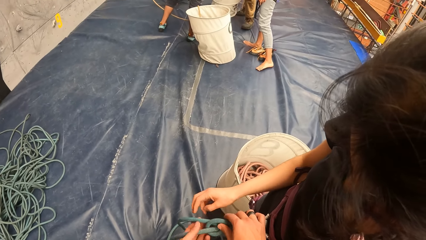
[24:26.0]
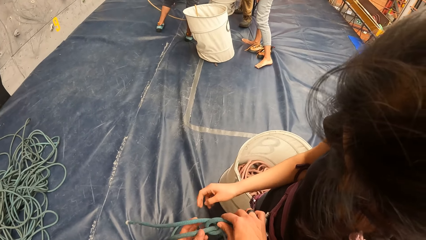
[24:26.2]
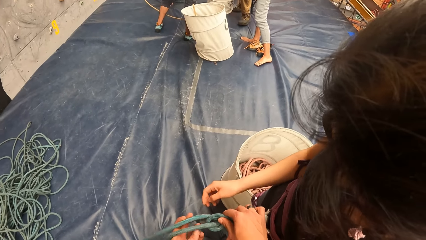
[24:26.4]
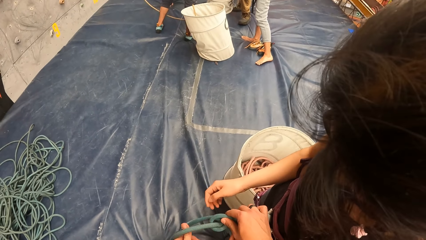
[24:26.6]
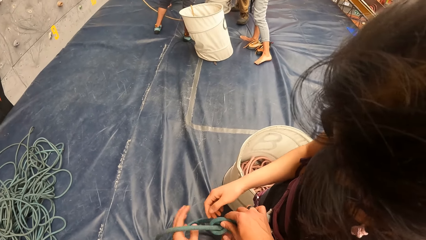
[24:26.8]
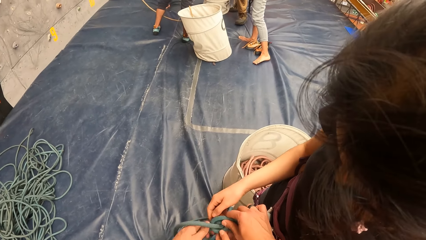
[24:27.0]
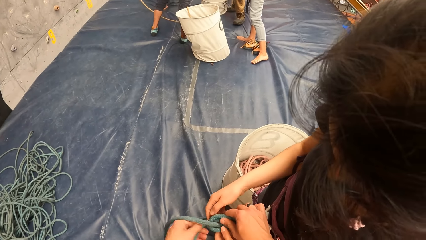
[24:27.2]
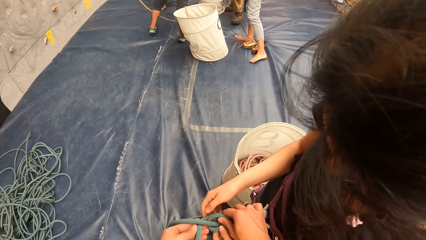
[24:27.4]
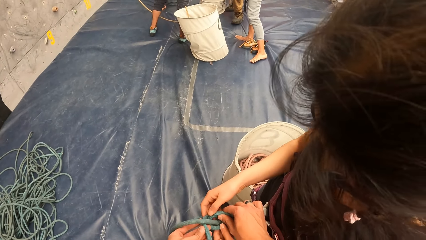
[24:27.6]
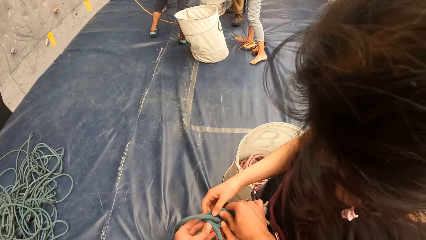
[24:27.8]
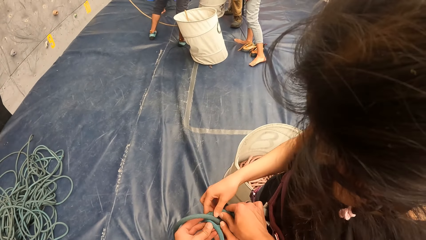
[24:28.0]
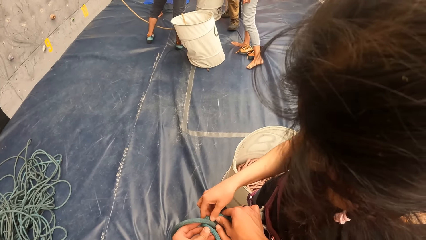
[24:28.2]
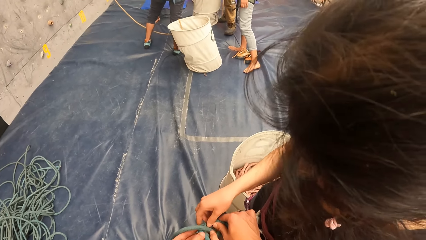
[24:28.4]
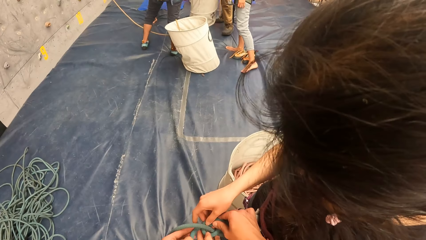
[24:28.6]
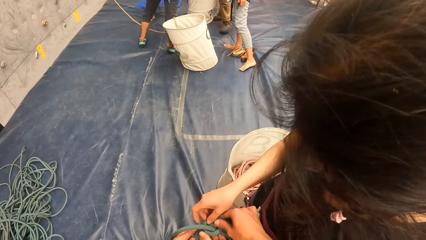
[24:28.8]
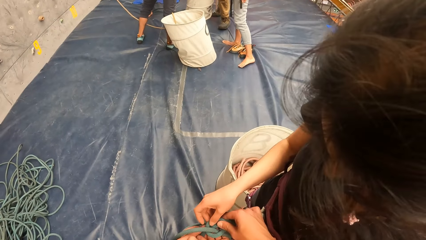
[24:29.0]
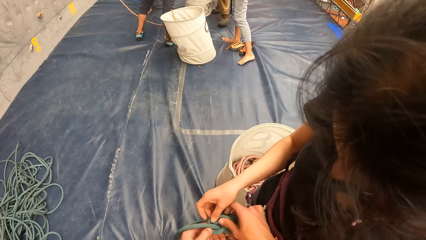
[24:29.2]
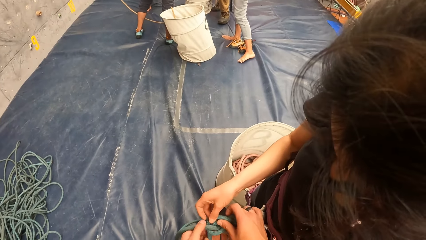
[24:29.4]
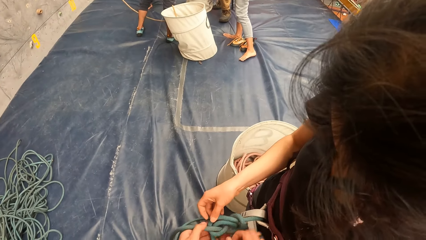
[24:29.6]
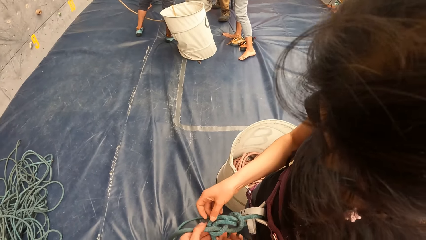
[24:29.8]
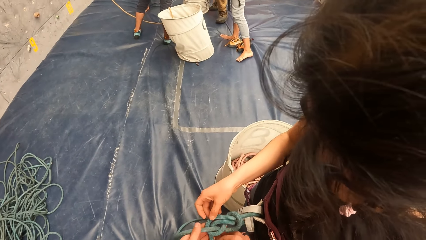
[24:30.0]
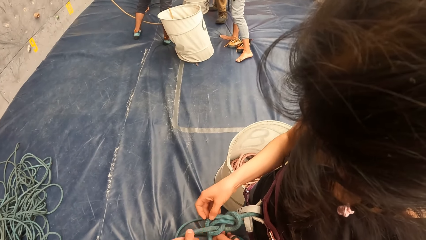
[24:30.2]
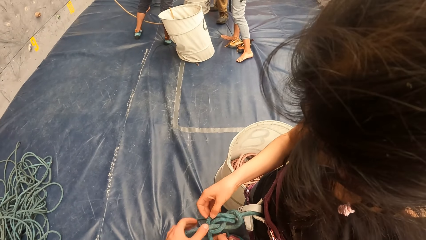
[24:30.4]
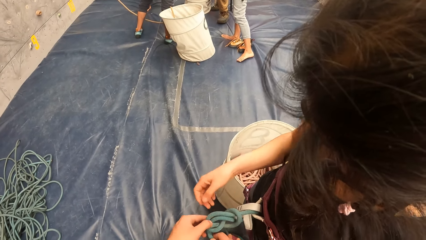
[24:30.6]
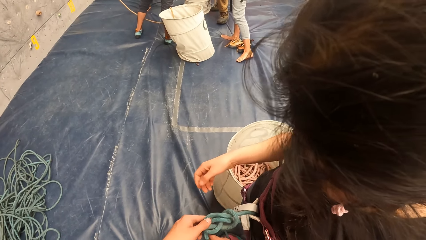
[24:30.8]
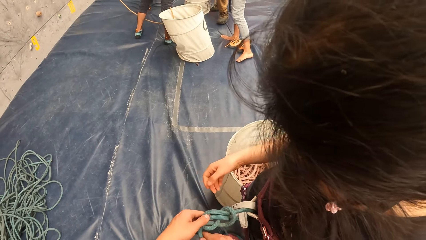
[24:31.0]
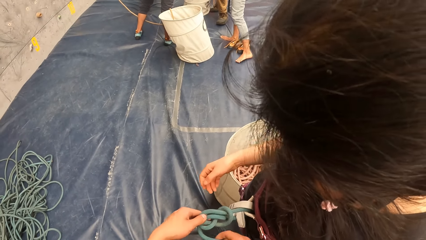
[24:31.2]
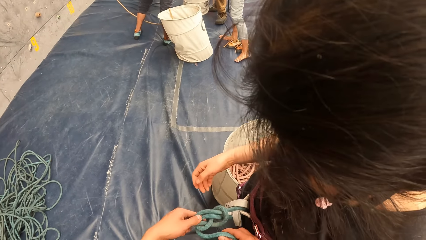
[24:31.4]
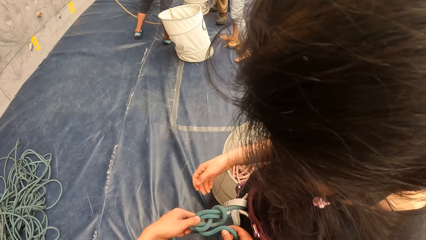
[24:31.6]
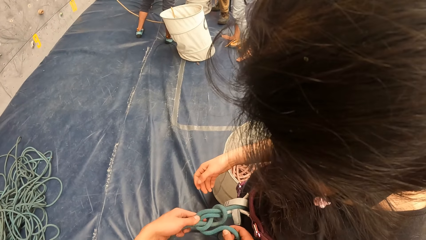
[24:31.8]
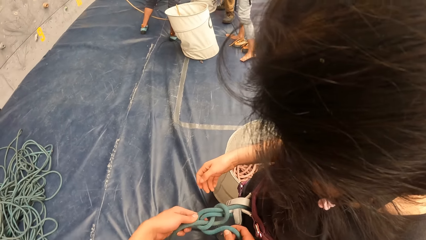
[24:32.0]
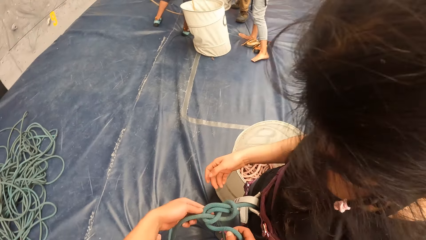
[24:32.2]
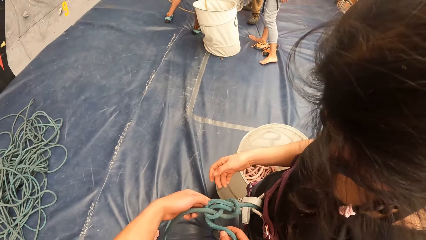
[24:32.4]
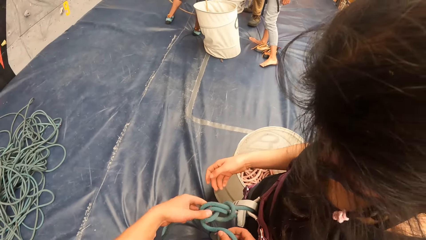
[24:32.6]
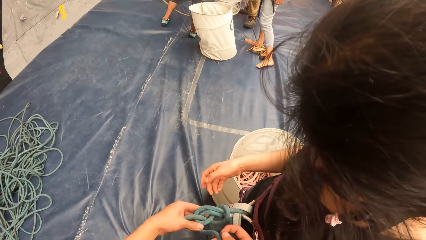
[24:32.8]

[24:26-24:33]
The camera wearer ties the bouldering rope.

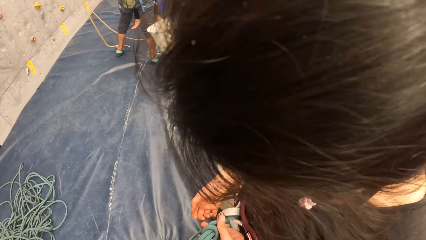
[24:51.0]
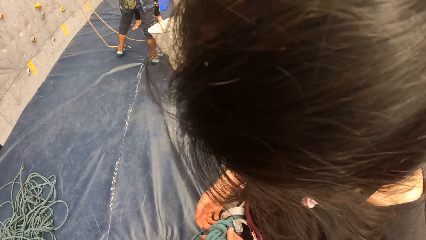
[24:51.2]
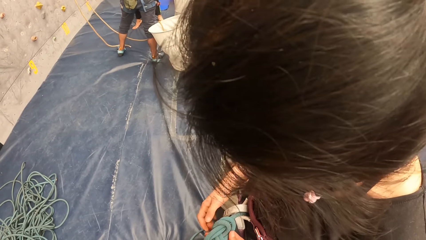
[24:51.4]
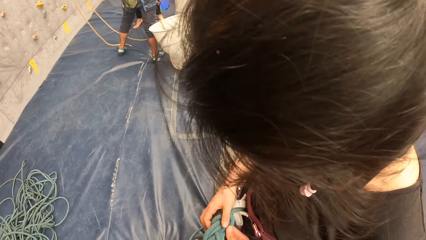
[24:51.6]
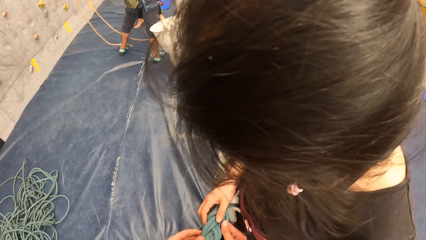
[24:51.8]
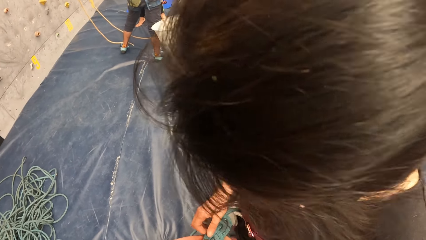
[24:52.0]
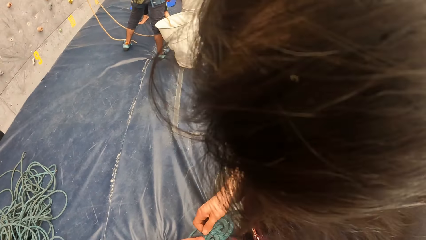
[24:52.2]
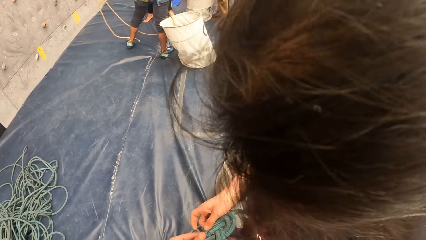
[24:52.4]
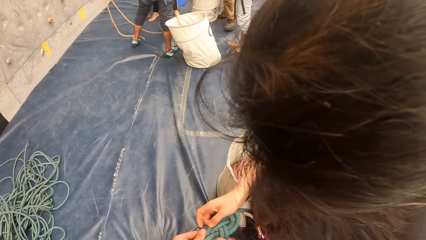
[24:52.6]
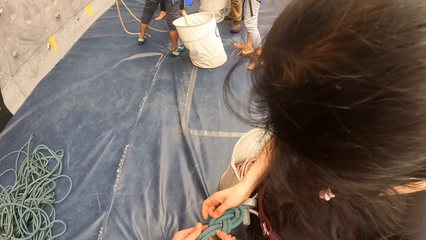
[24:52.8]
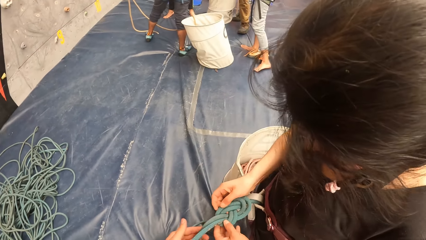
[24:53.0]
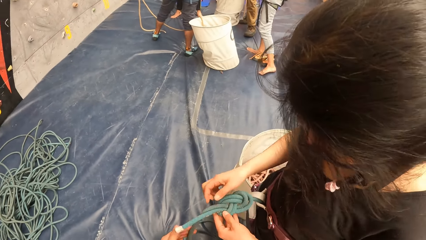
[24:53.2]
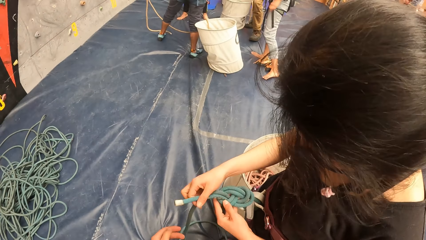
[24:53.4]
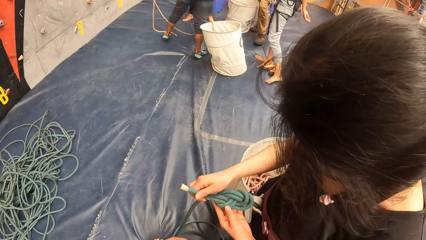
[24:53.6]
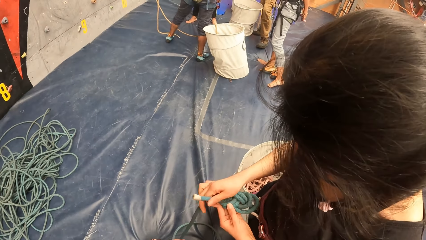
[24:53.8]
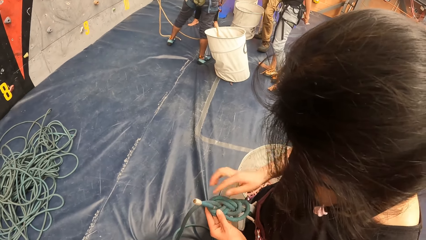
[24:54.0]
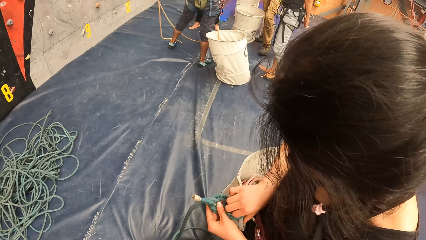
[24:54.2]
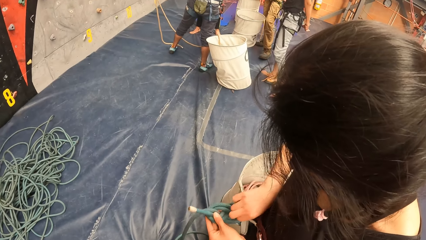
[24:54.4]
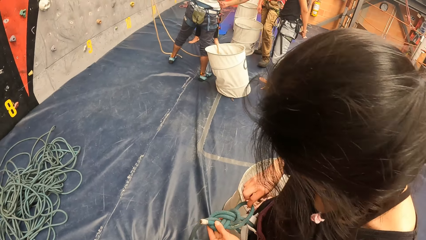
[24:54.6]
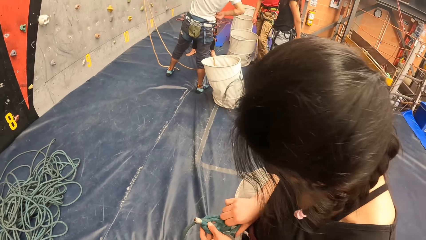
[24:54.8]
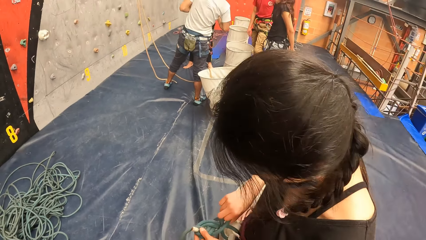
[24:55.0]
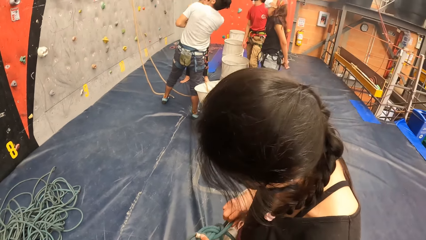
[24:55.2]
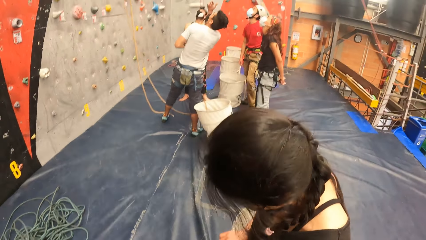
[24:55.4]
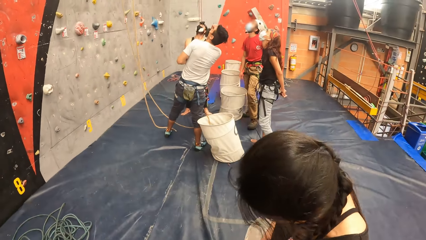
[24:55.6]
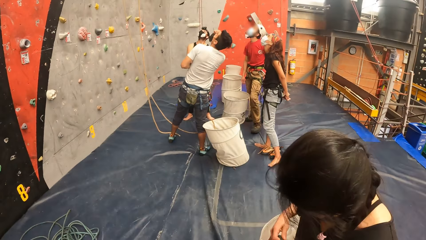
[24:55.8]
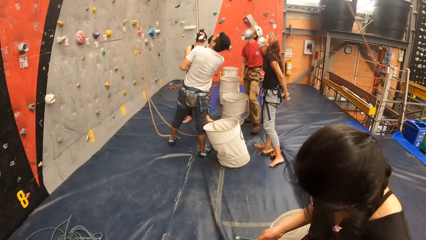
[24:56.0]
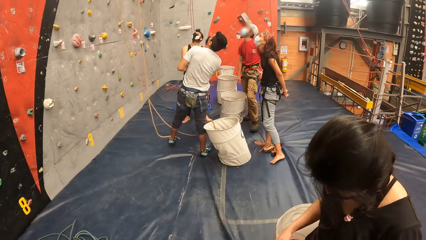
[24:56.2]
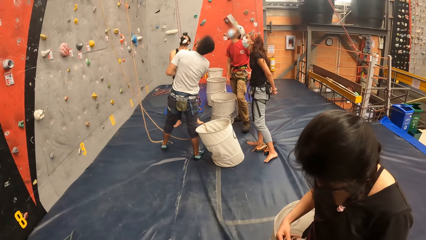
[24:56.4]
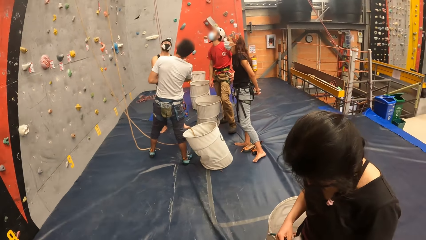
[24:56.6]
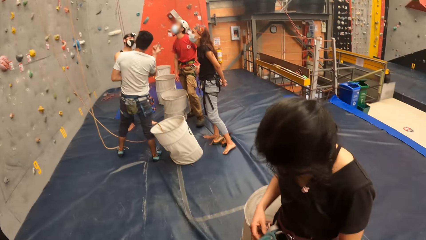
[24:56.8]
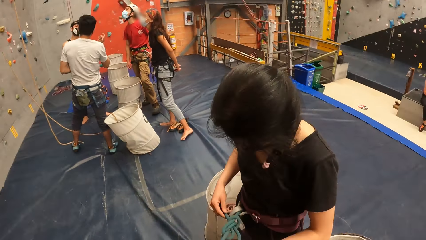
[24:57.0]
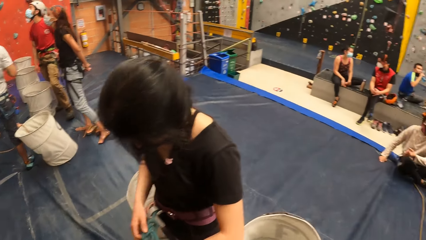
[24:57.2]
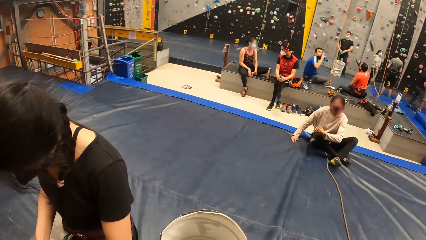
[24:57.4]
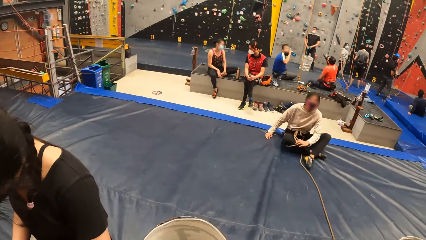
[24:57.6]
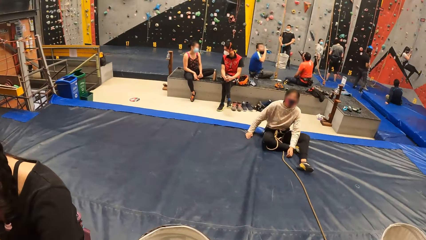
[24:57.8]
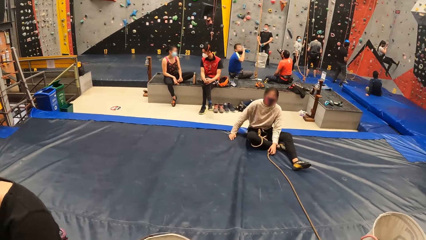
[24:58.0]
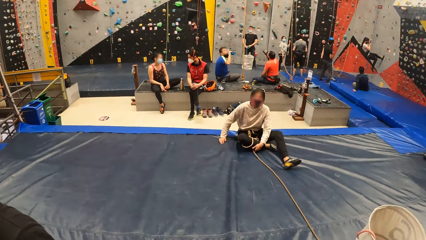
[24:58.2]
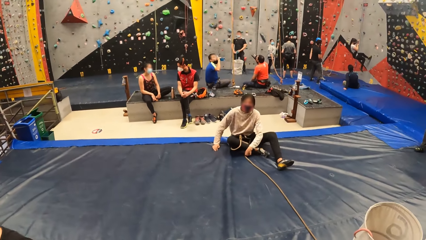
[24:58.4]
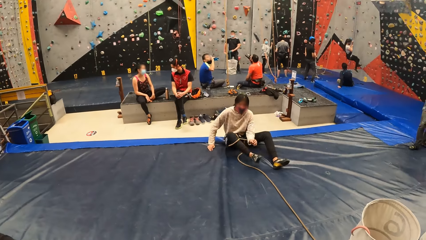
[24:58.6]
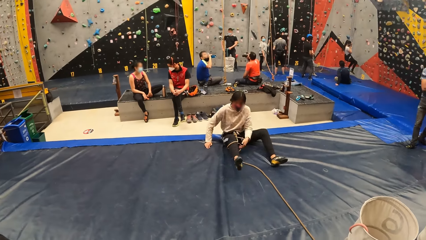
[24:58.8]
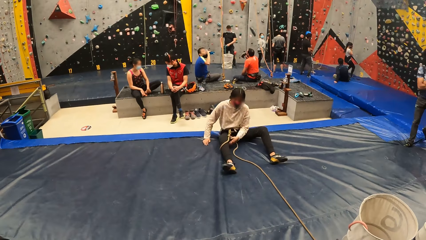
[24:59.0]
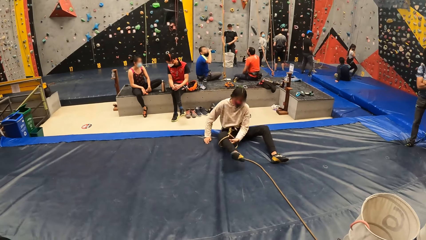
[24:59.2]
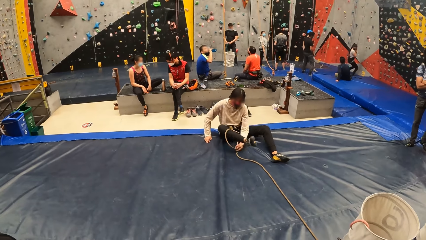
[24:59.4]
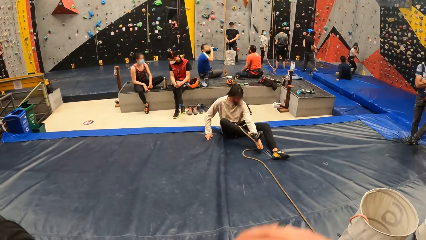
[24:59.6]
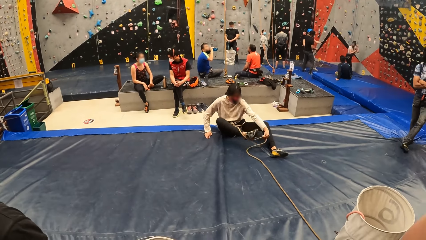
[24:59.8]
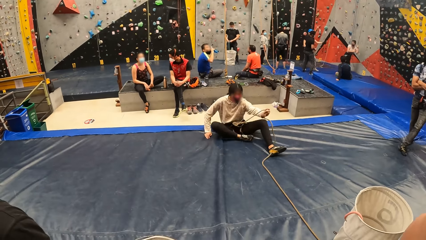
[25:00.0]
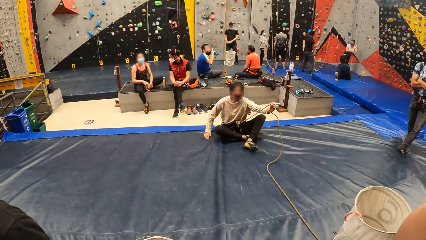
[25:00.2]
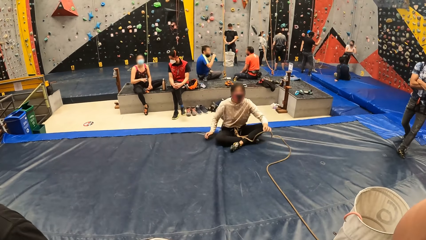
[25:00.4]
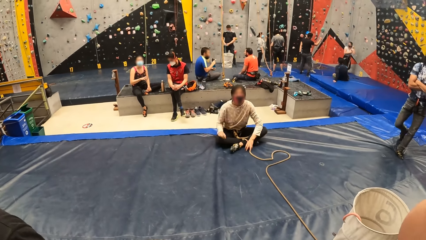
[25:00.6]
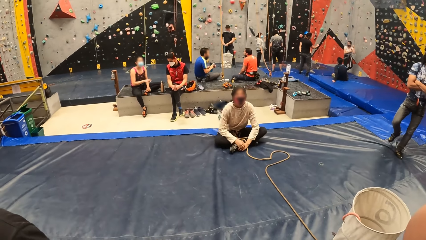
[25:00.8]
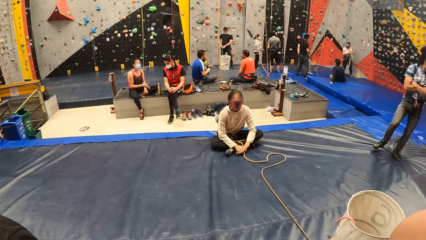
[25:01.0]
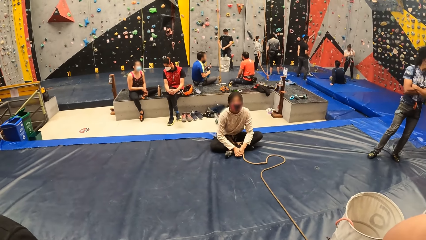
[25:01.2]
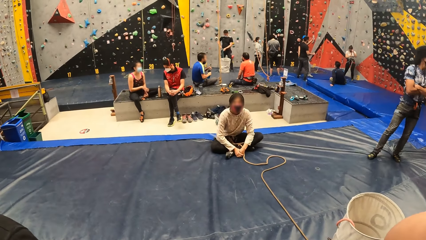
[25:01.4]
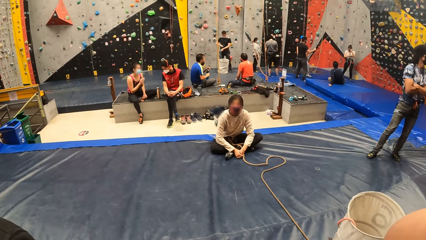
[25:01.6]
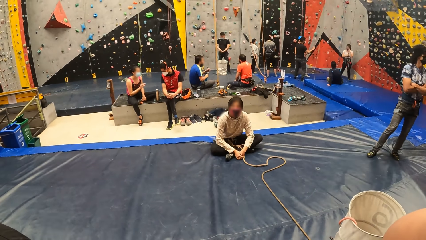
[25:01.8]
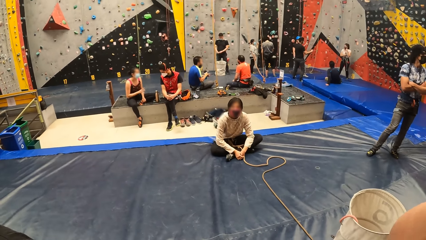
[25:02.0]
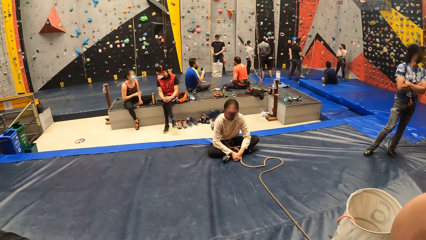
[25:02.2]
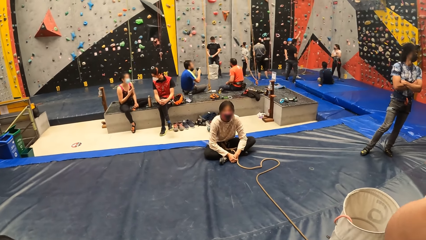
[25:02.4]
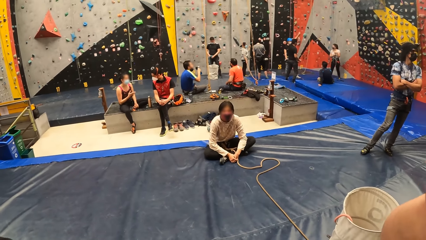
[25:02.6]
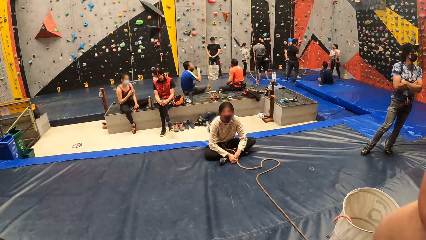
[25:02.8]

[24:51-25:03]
A woman moves a hand on the bouldering rope. The woman tightens the rope and ties the bouldering rope. The camera wearer looks at another woman. They look around. The other woman removes the rope from the leg. The camera wearer lifts the right hand. The other woman holds the hands together. The camera wearer looks at the other woman.
